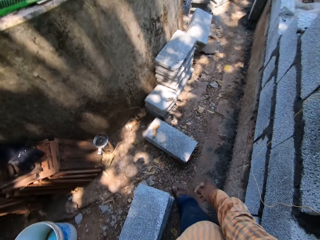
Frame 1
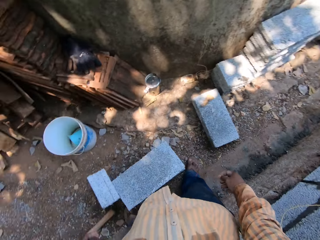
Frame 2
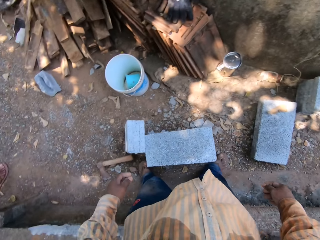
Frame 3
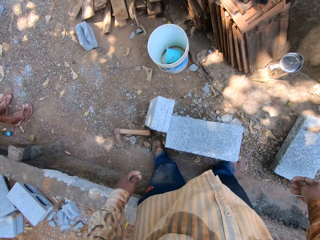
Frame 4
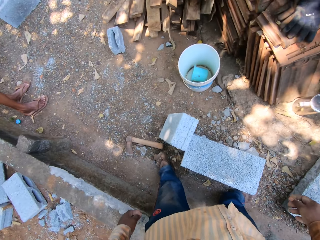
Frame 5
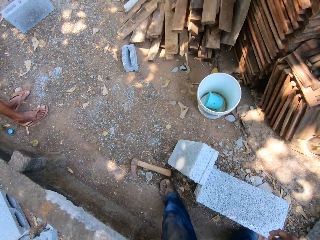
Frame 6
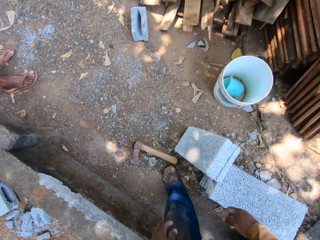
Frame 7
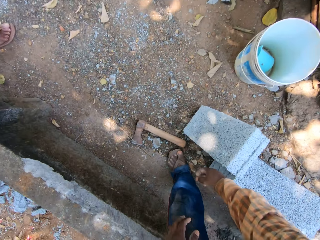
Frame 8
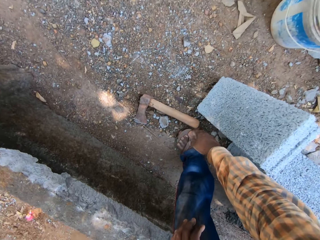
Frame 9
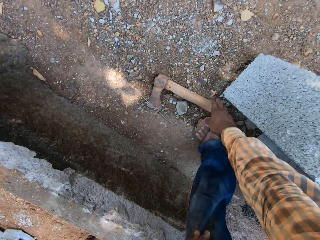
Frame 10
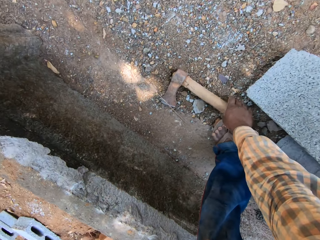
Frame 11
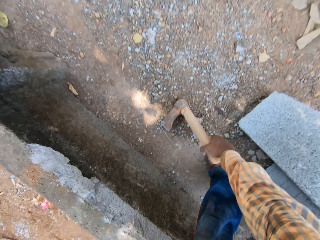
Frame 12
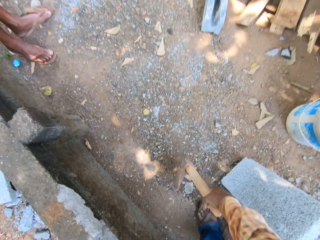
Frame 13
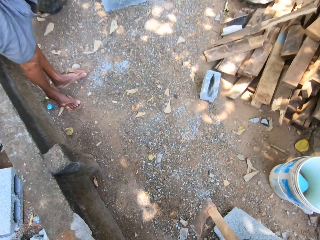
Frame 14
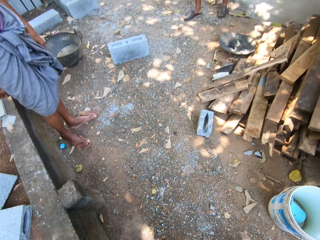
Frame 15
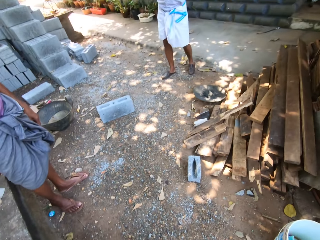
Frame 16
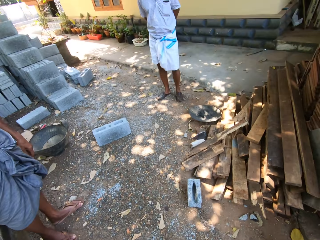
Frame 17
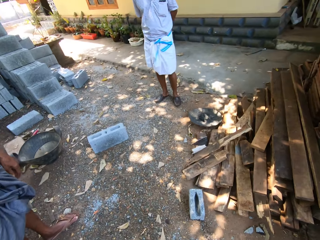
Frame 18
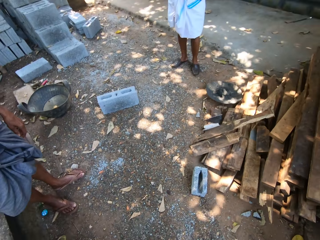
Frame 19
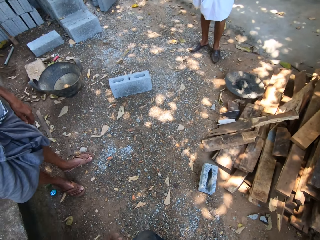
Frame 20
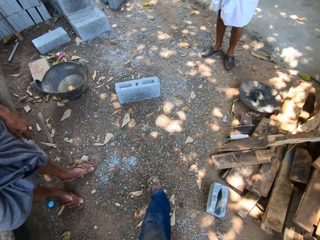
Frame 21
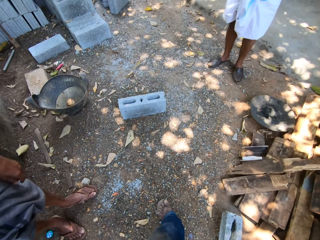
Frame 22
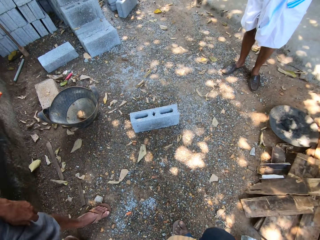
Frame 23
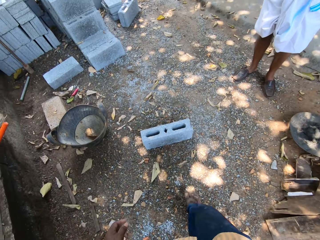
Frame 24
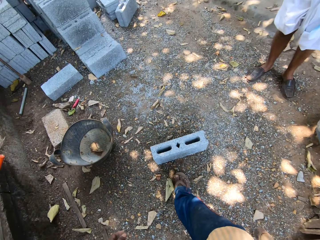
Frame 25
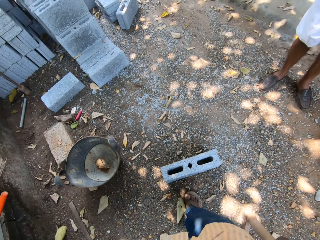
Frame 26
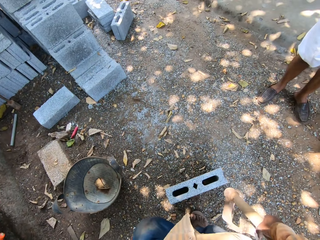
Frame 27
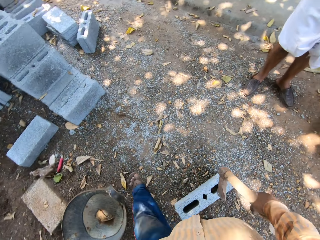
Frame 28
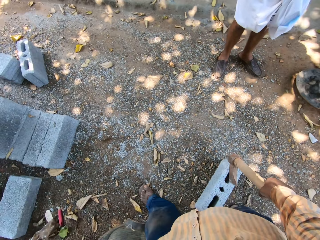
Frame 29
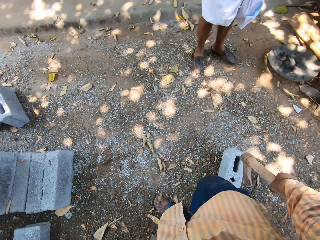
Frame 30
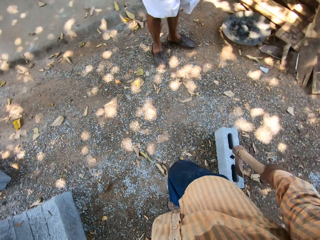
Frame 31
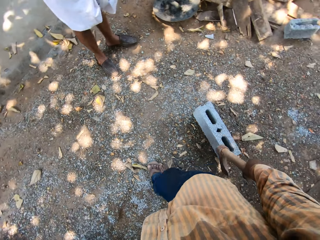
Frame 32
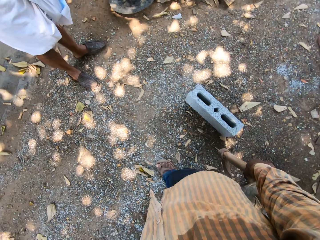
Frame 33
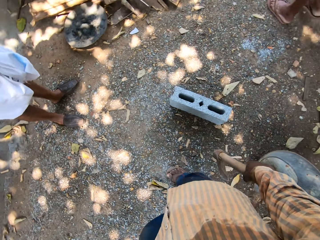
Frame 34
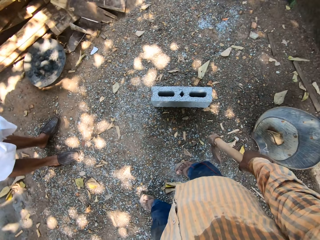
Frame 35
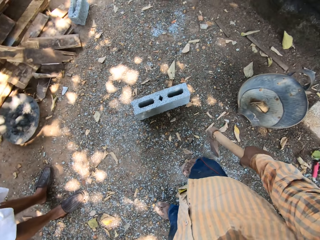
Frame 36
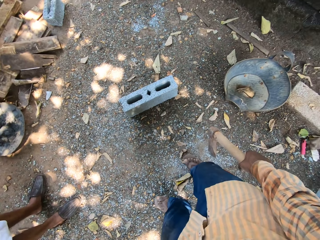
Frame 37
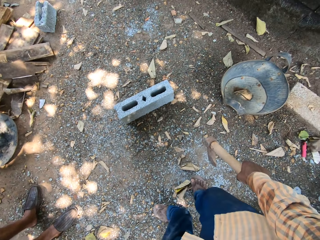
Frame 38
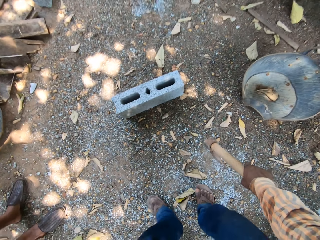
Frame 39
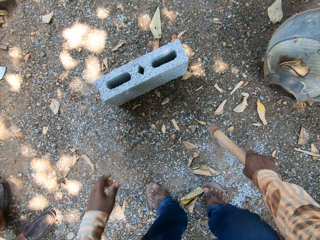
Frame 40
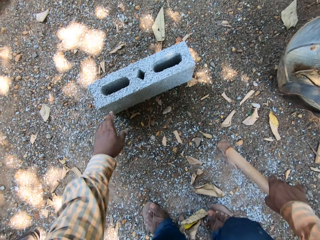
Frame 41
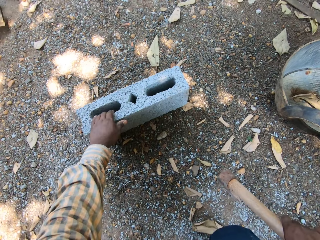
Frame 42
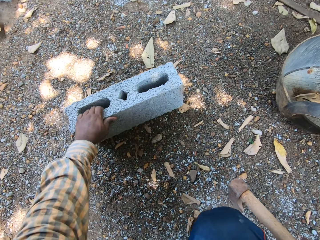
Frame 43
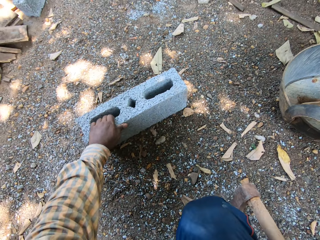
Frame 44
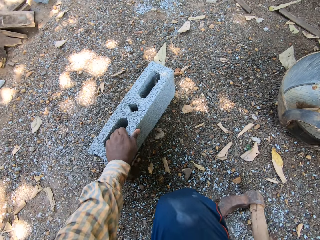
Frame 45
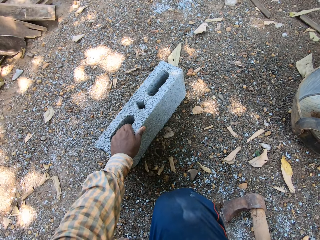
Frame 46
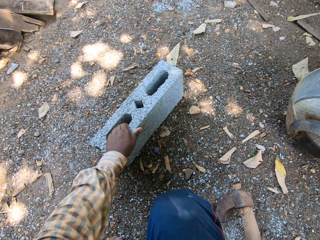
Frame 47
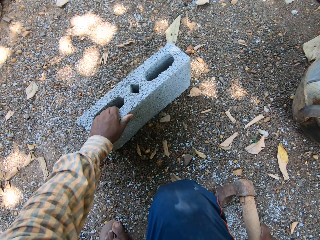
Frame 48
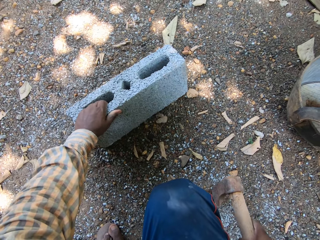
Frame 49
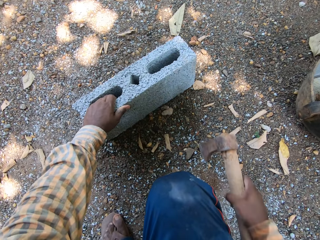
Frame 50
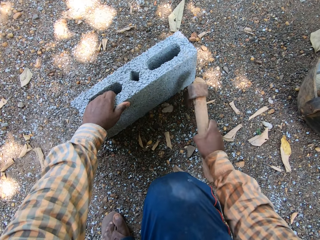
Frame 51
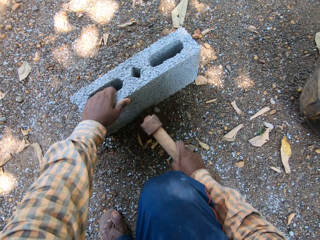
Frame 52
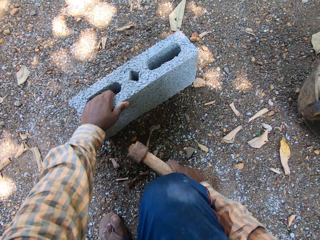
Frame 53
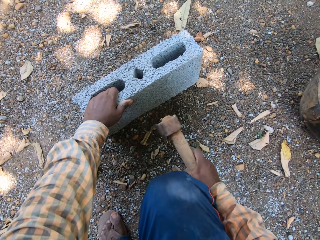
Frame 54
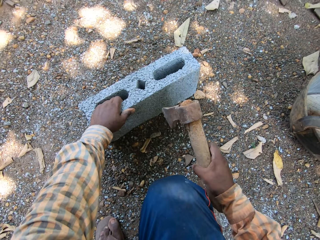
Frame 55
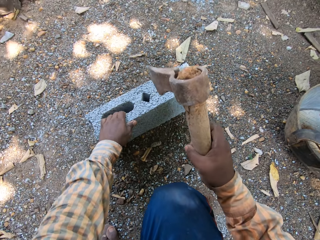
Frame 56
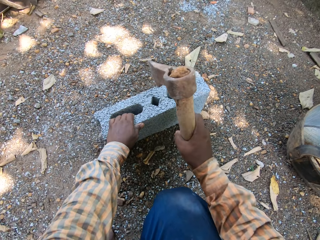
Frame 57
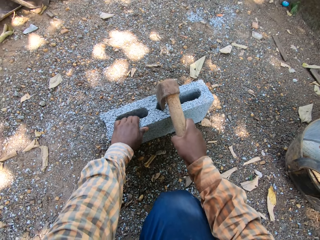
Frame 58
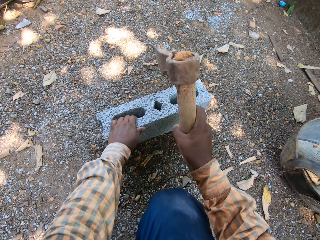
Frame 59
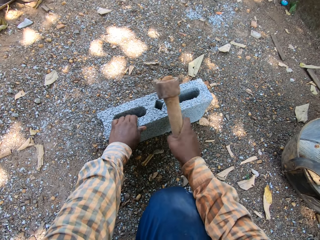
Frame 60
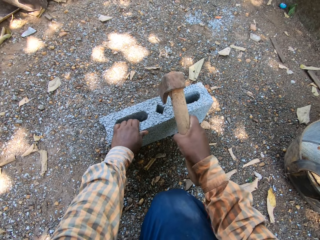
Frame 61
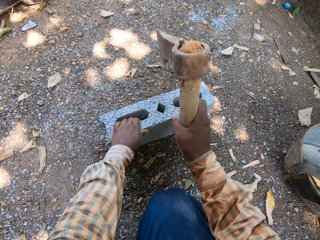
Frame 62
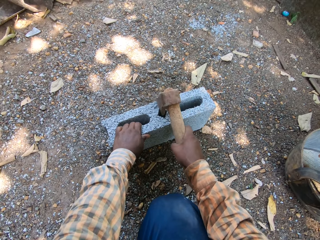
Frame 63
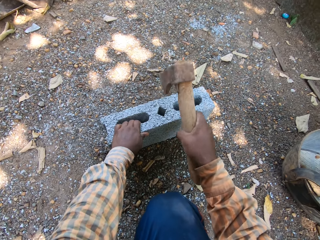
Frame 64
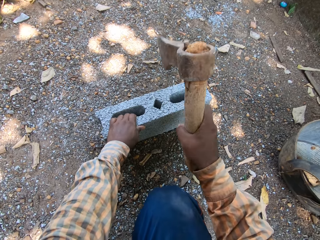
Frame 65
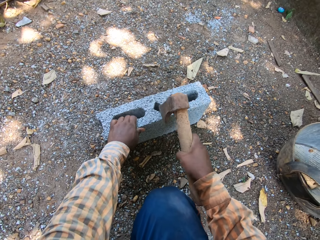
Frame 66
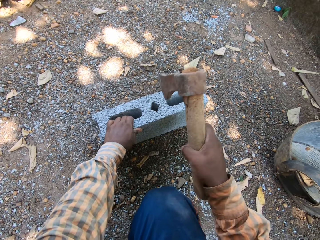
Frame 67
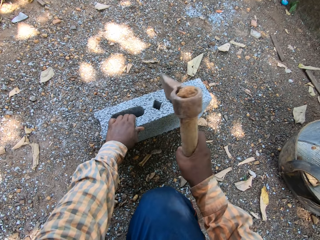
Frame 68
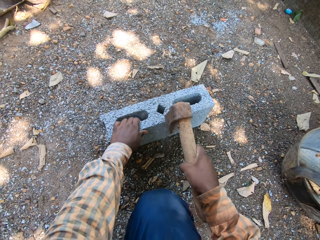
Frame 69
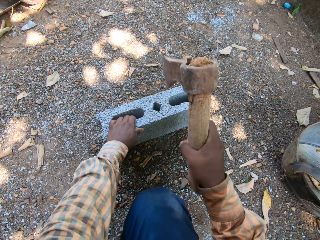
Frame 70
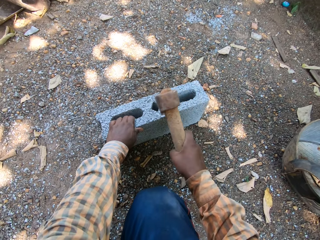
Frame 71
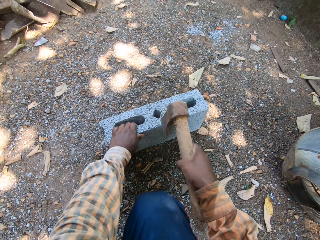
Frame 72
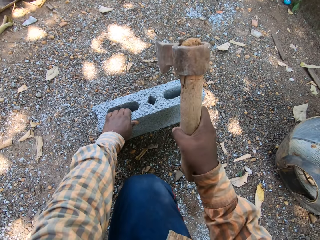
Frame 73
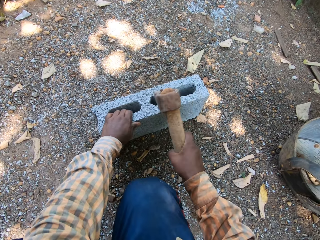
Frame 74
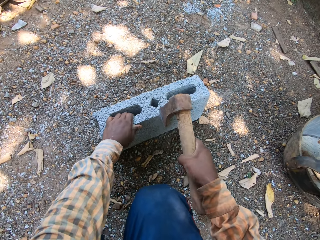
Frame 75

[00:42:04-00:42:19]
The camera wearer takes an axe from the ground with his right hand. He walks on the ground. He stands on the ground. He shifts the concrete block on the ground with his left hand. He holds the concrete block on the ground with his left hand. A man converses with another man. The camera wearer sweeps the ground with the axe in his right hand. He hits the concrete block on the ground with the axe in his right hand.

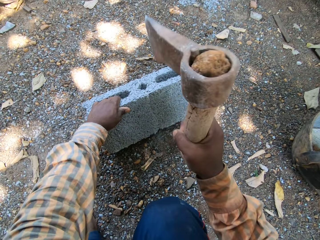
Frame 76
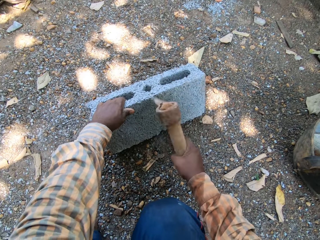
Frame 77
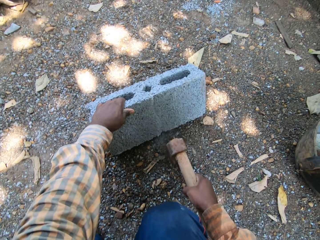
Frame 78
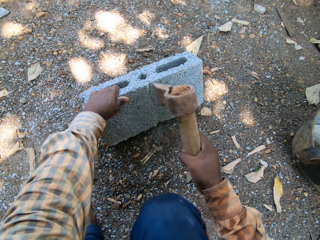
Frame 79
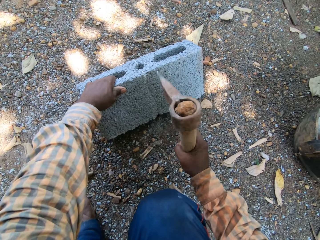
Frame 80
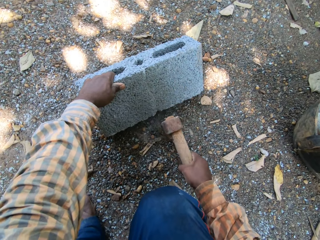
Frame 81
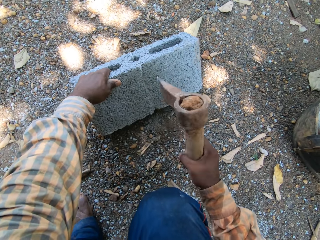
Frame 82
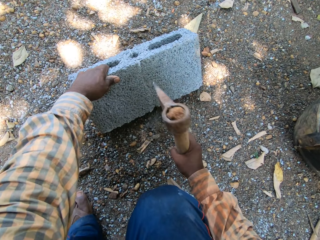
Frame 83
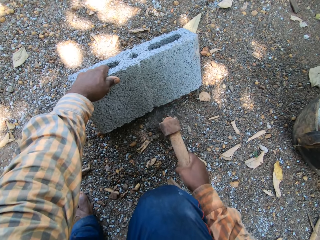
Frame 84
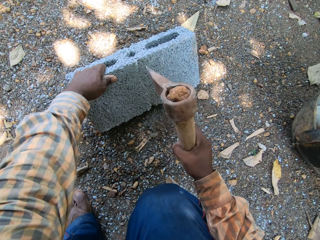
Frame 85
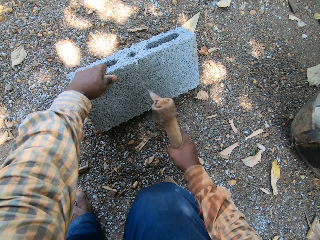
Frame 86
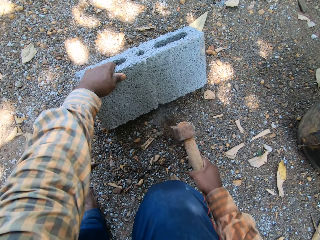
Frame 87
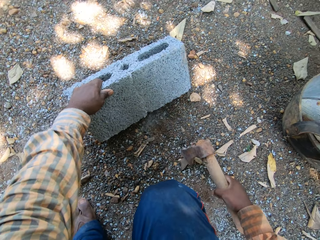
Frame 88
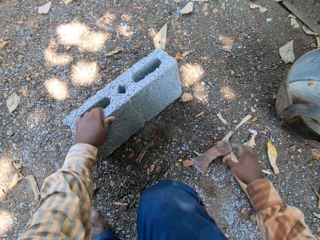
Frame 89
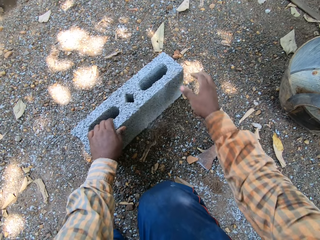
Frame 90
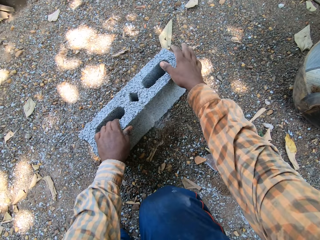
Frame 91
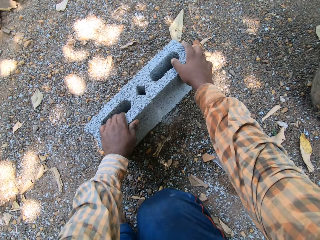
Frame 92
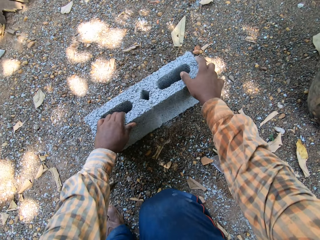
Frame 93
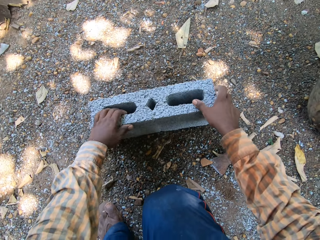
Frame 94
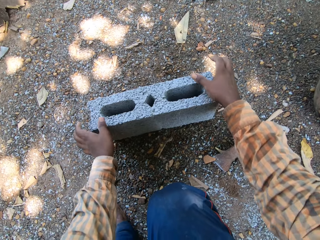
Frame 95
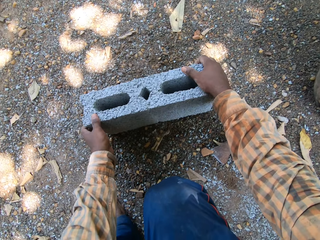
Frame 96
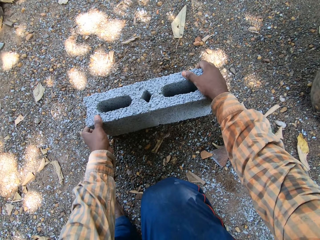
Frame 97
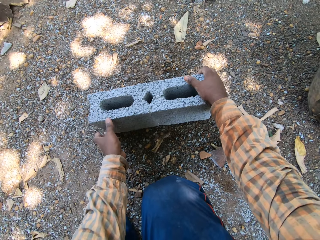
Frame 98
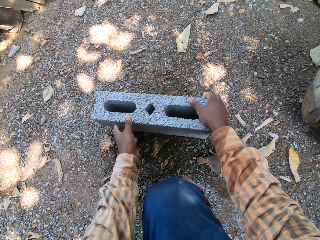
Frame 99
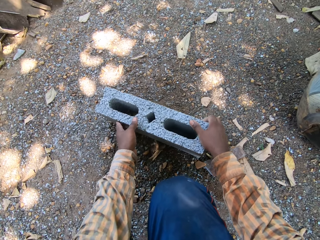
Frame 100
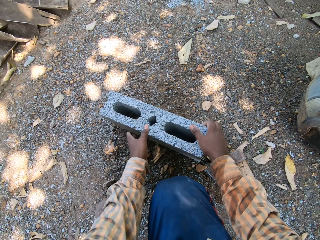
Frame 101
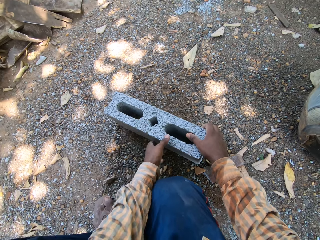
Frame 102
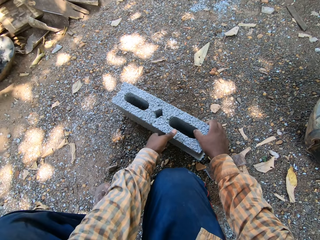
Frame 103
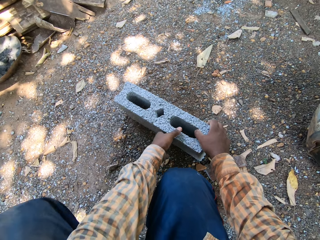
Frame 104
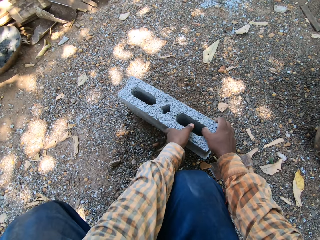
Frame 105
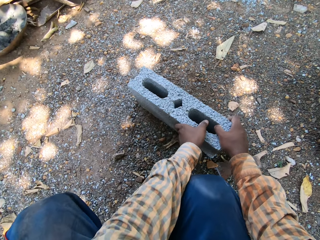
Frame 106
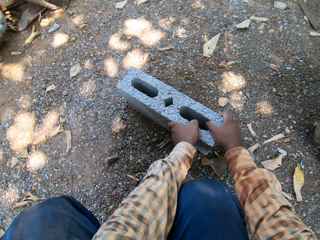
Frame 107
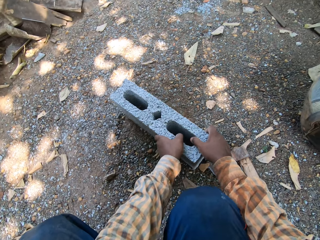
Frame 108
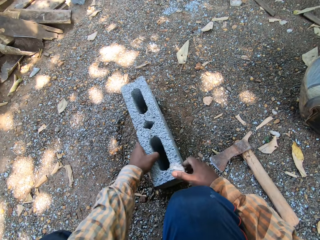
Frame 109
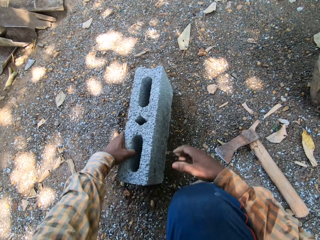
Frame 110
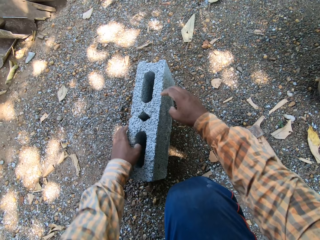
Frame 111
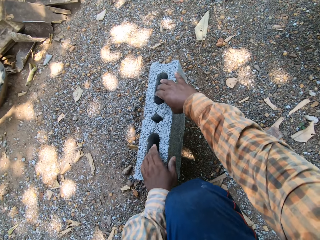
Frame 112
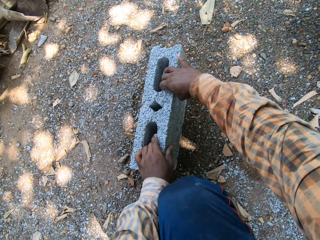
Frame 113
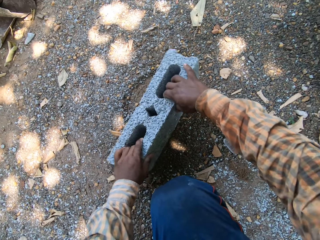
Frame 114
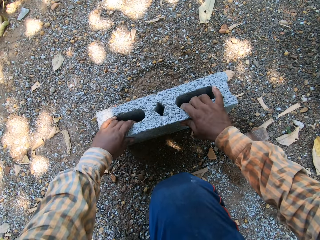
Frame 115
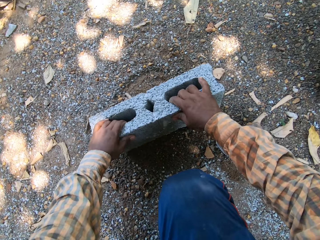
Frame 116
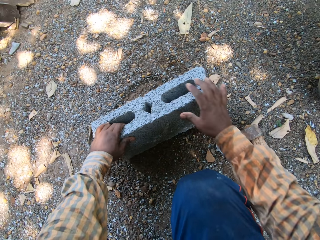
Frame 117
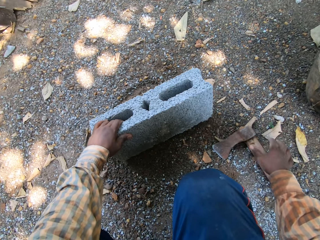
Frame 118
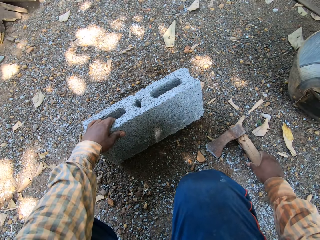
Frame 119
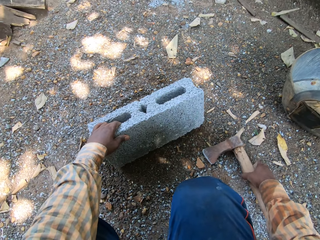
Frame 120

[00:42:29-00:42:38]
The camera wearer puts the axe on the ground with his right hand. He rotates the concrete block on the ground with both hands.
